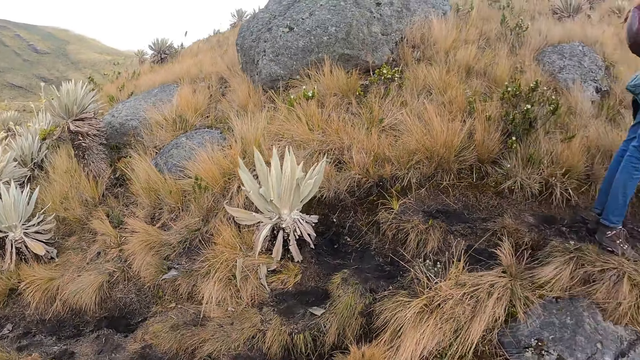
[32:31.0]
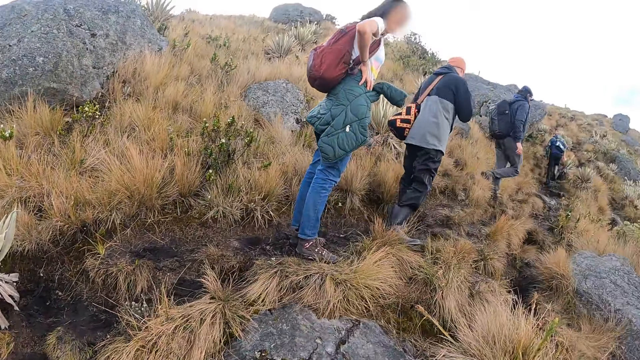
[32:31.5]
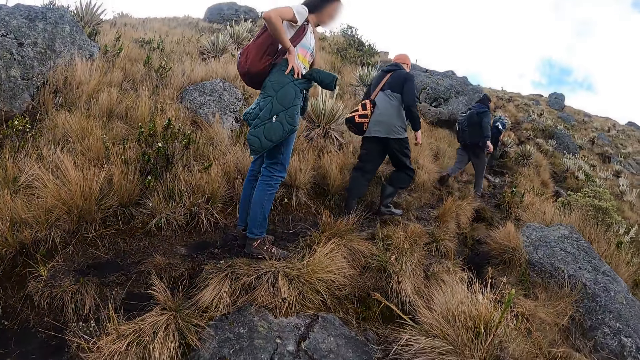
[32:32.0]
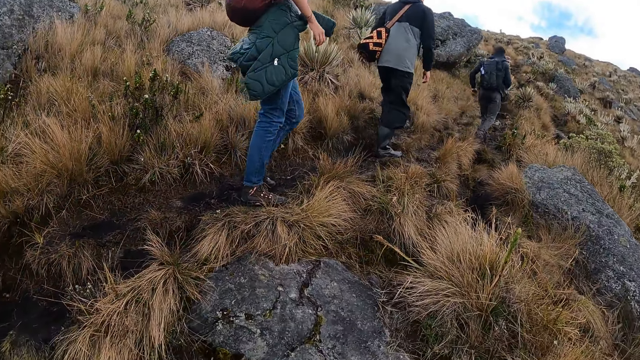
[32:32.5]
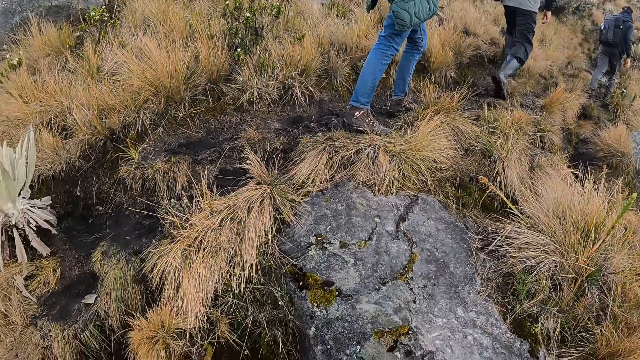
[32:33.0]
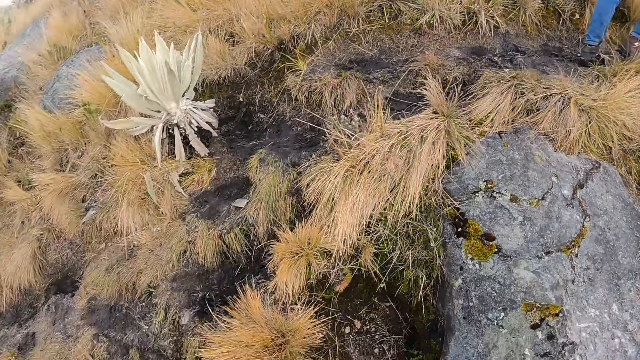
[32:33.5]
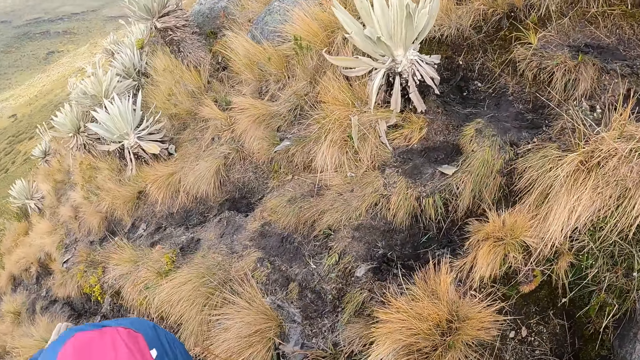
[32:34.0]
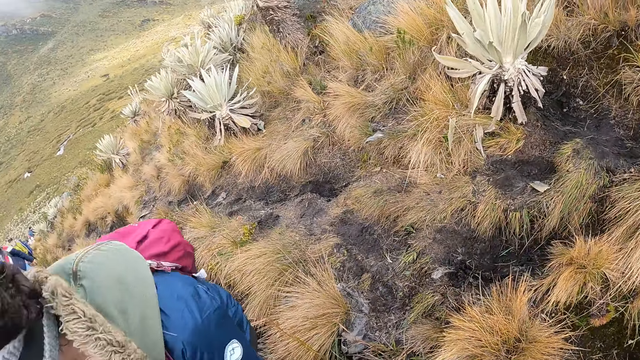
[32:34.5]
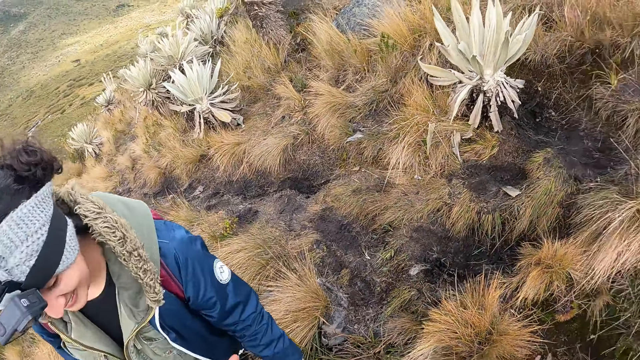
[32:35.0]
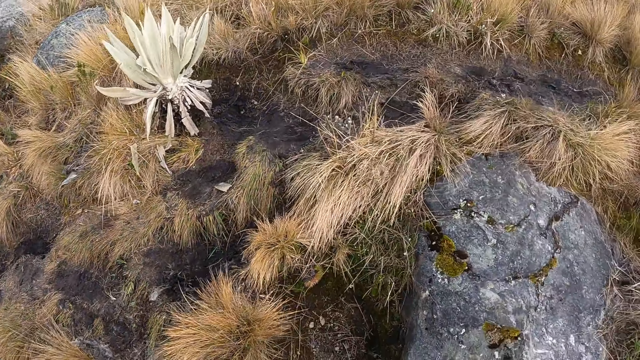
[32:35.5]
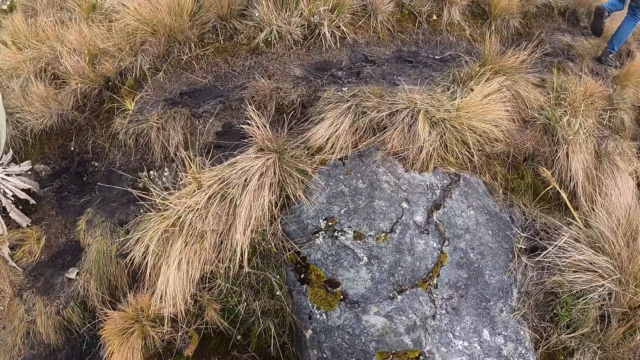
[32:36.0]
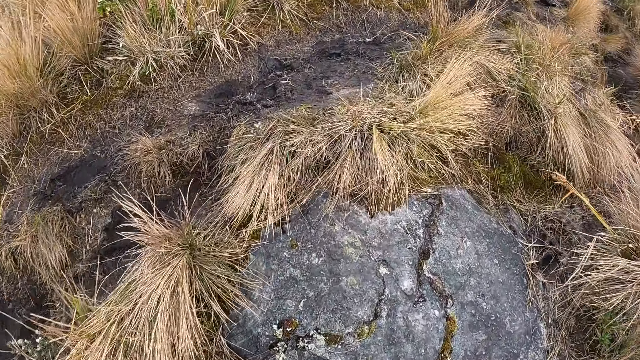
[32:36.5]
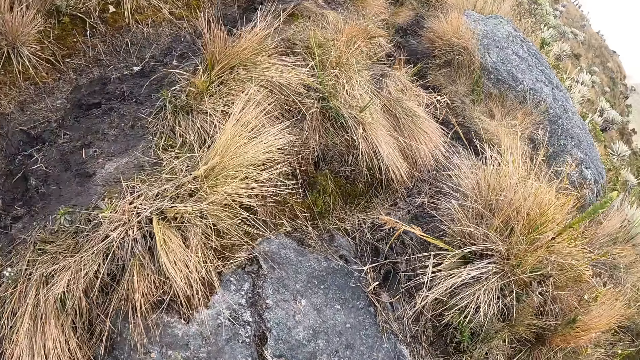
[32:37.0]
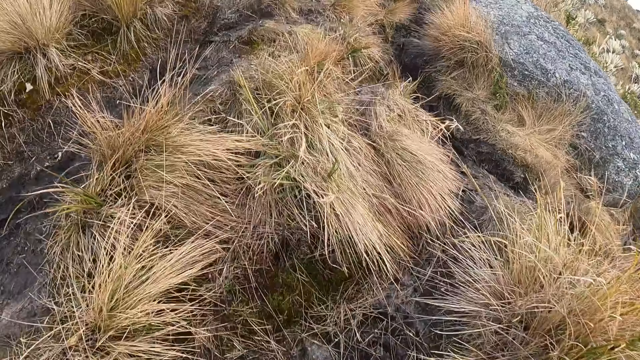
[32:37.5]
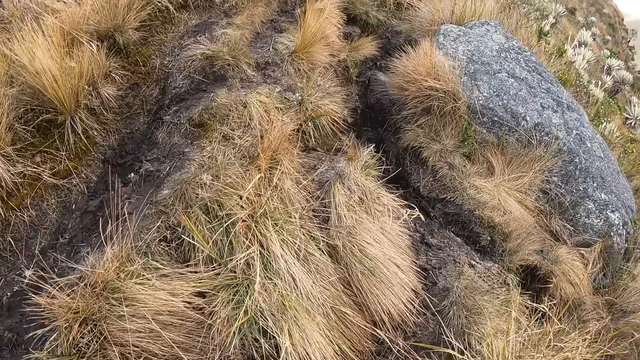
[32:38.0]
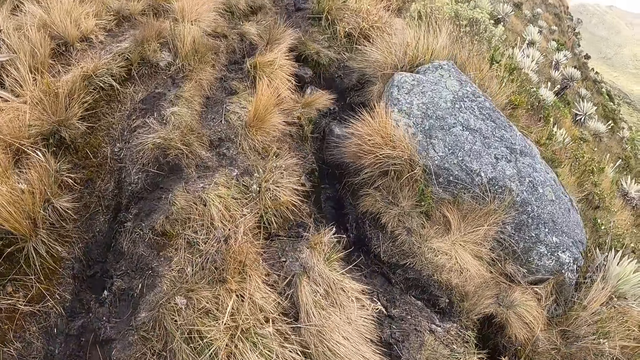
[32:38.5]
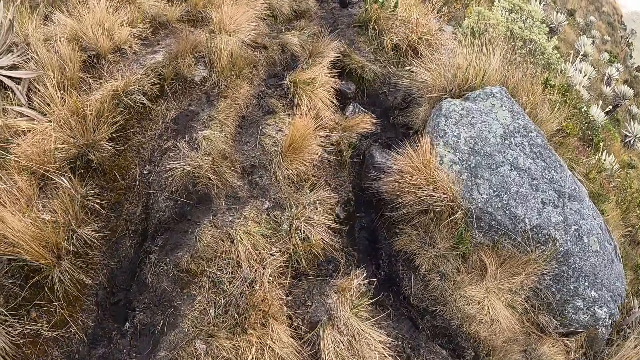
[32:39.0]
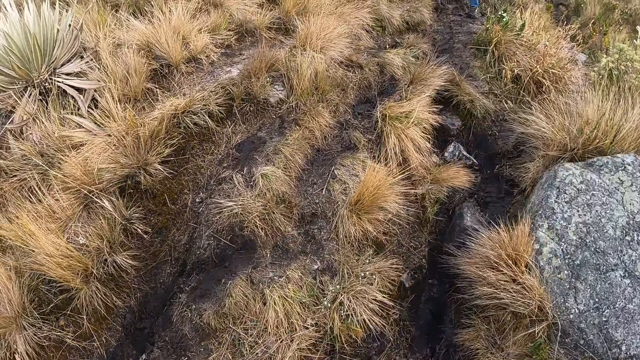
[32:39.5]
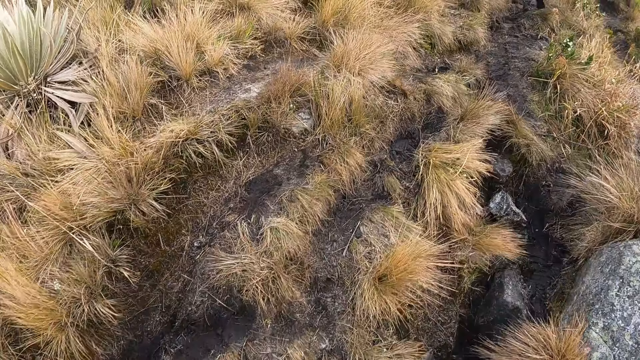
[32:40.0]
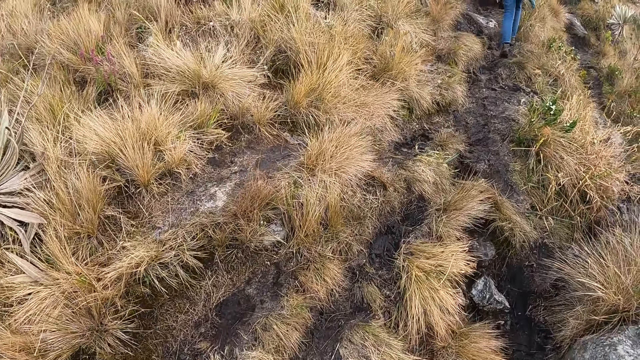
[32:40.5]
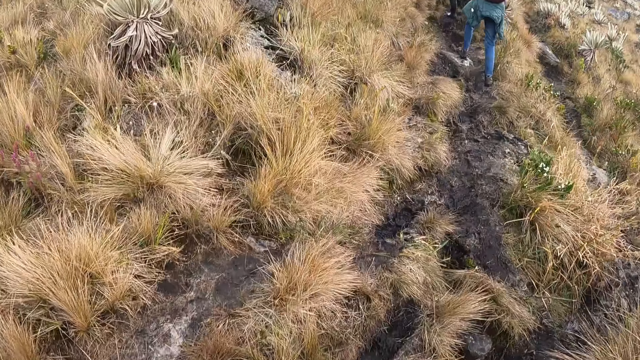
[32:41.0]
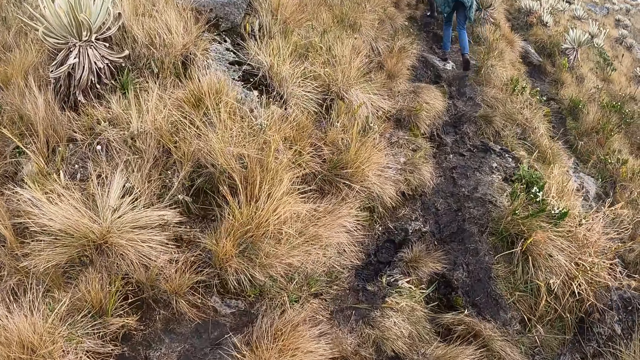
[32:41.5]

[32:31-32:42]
A person climbs a mountain. Another person climbs the mountain. The camera wearer climbs the mountain. They walk on the hill.

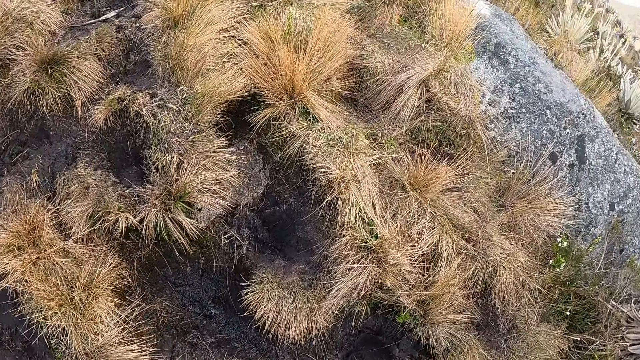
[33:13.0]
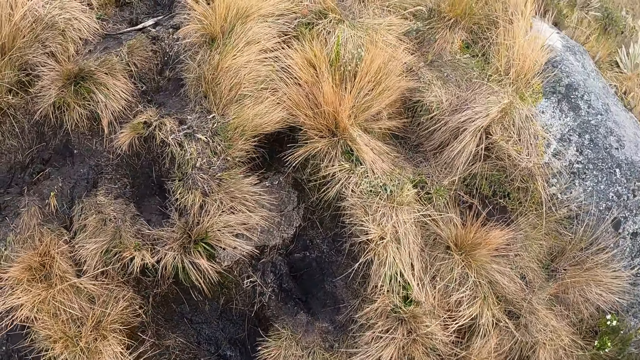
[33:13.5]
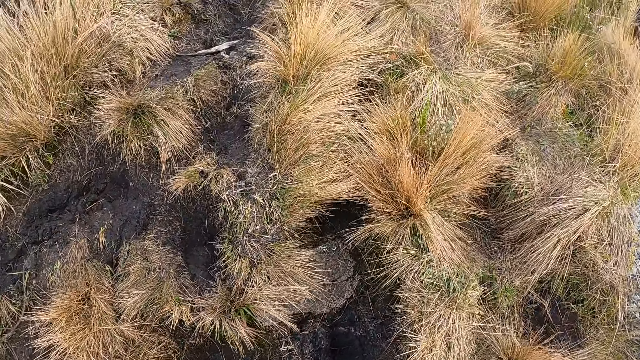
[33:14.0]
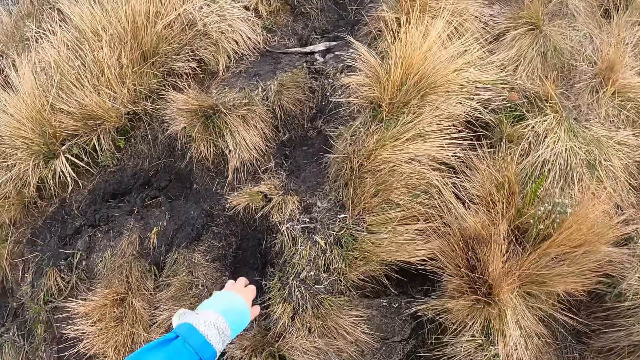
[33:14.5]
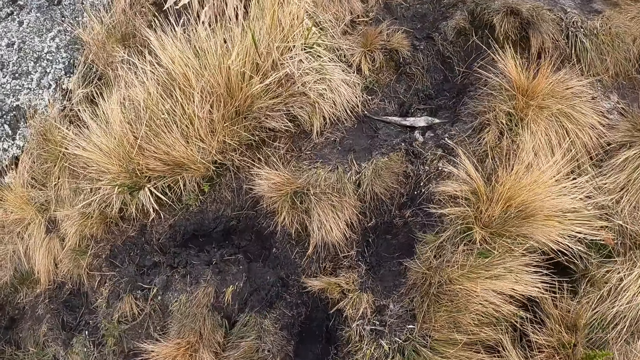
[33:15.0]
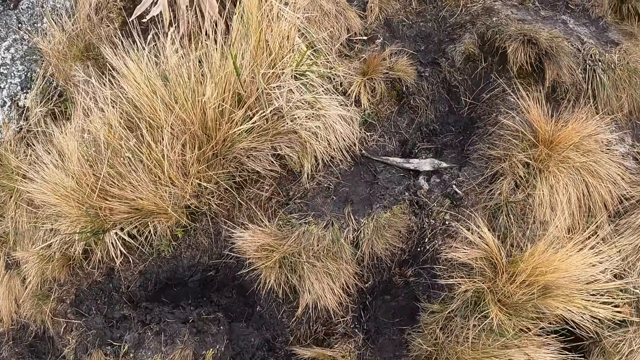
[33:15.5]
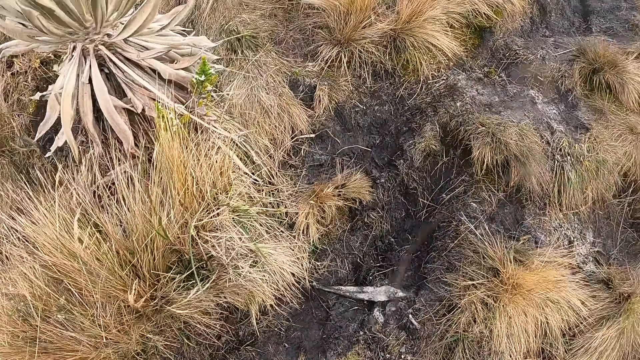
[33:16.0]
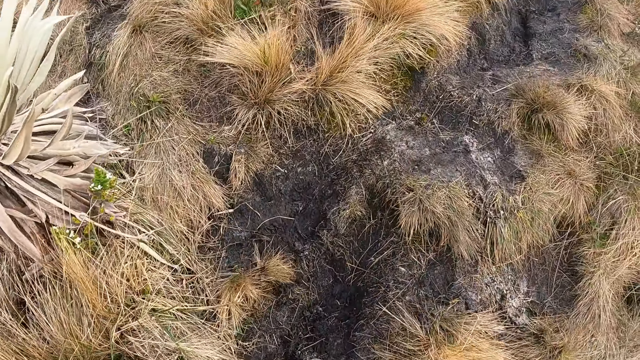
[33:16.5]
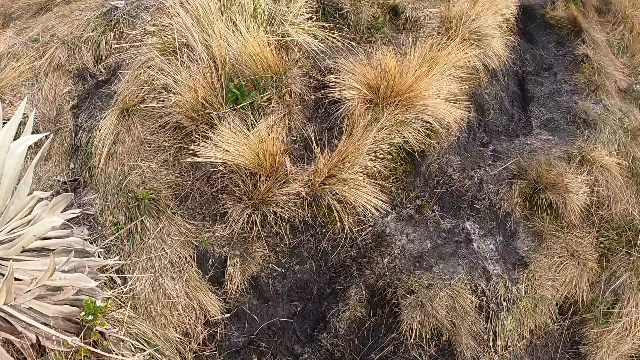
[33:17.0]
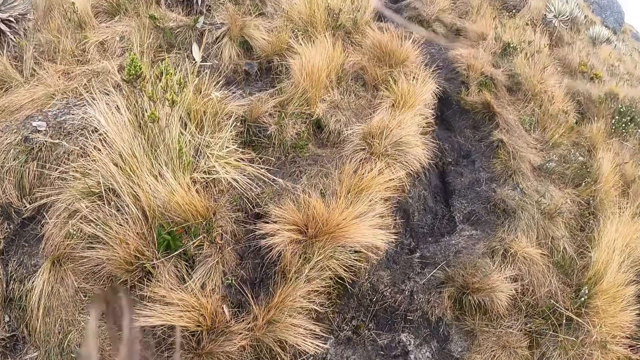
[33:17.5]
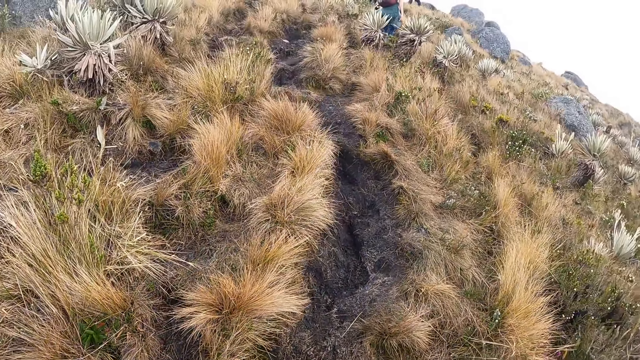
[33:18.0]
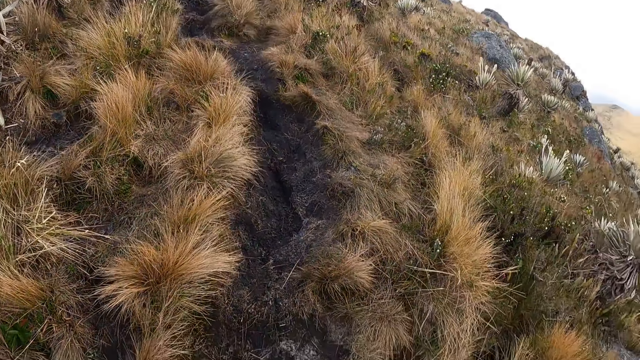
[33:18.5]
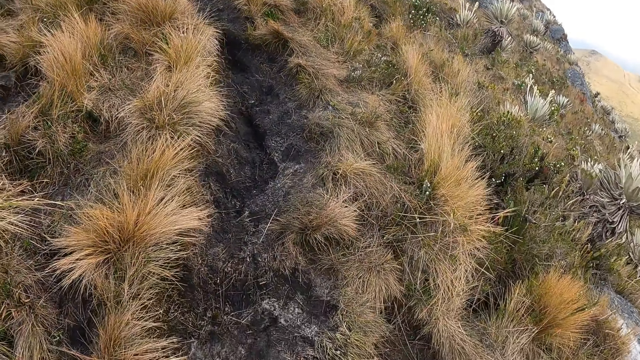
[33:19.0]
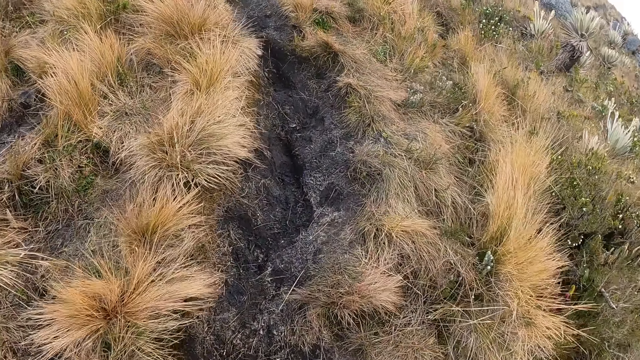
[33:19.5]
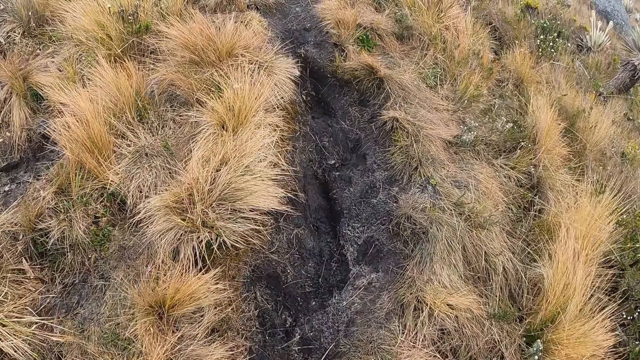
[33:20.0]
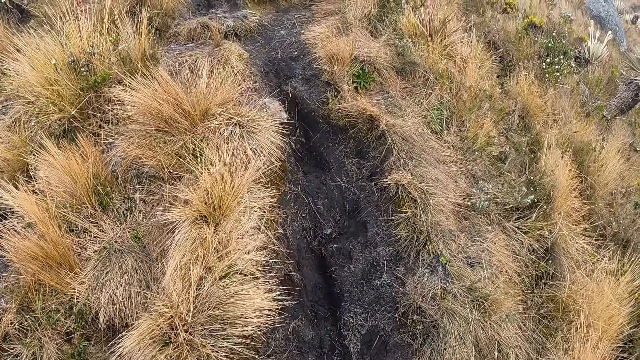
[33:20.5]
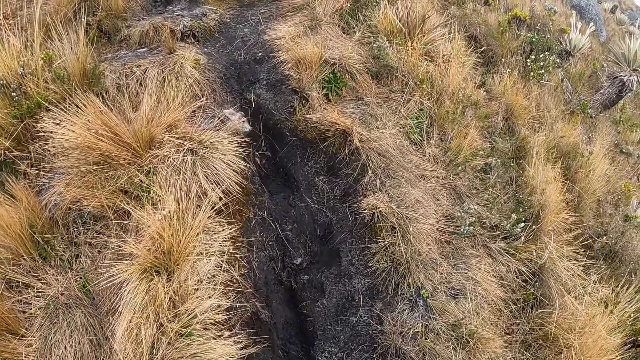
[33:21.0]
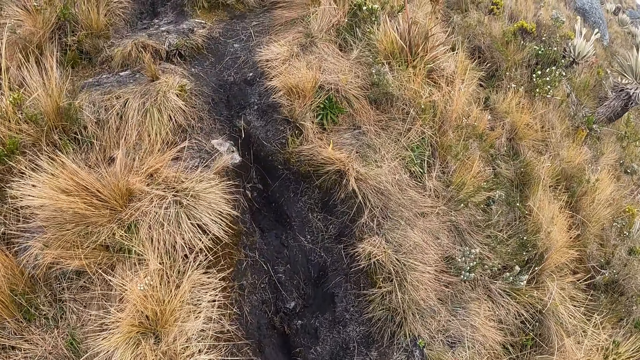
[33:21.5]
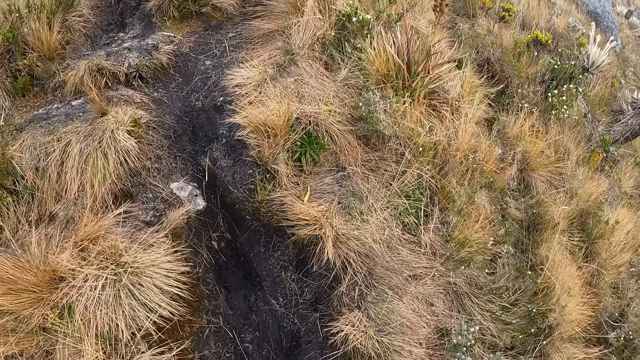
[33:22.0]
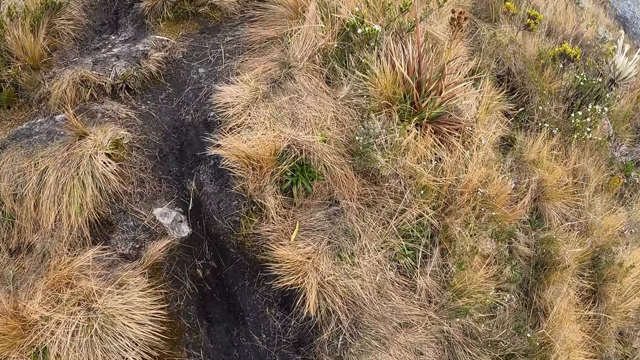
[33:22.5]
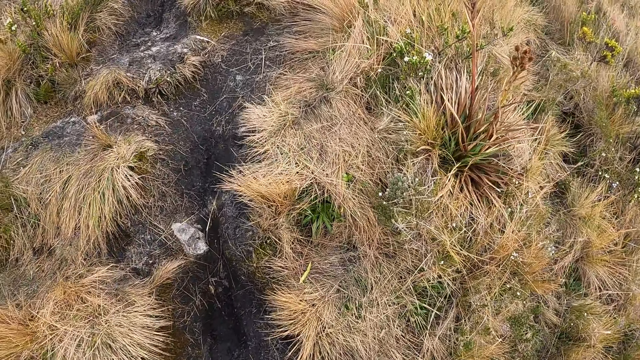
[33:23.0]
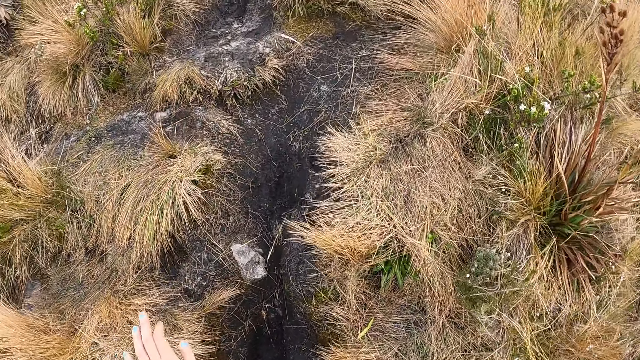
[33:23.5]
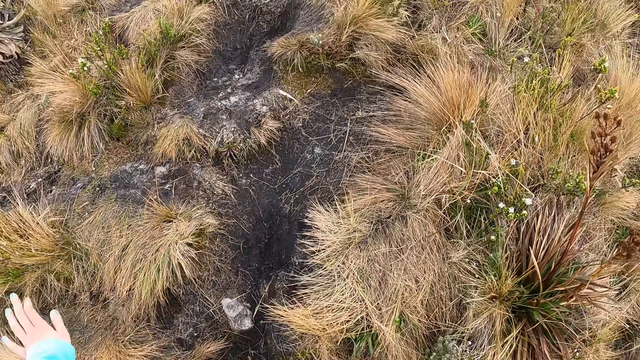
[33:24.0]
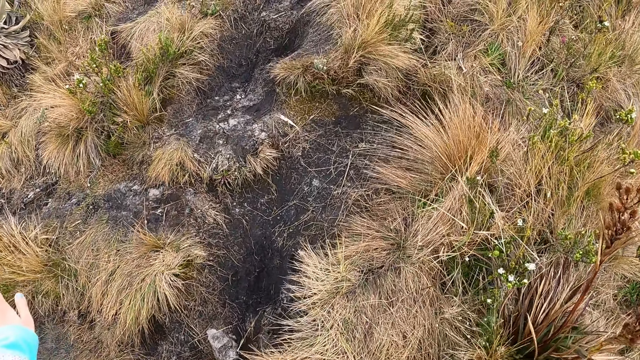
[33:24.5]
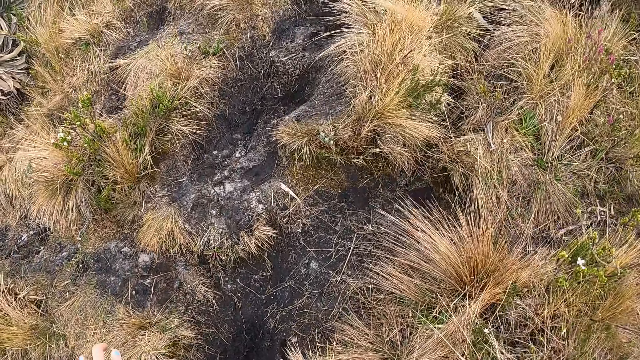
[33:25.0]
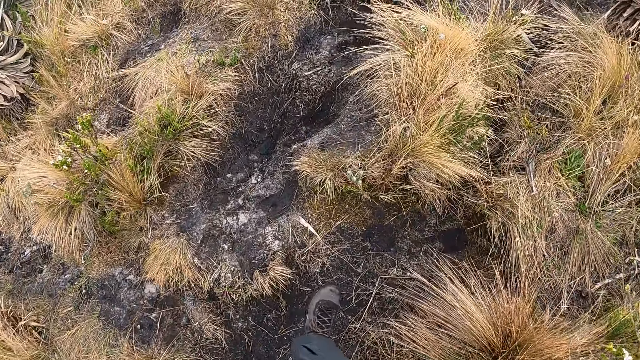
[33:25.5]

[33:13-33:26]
The camera wearer straightens a hand. They climb a mountain. They touch grass on the ground with the left hand.
